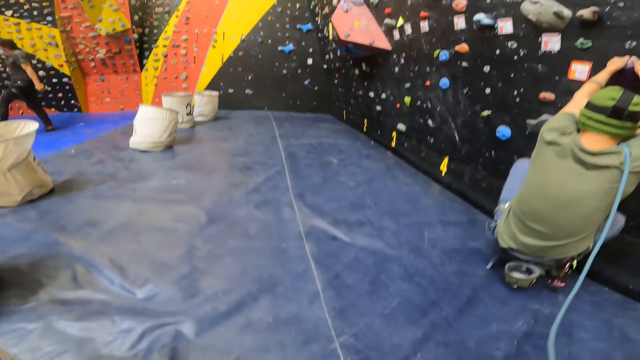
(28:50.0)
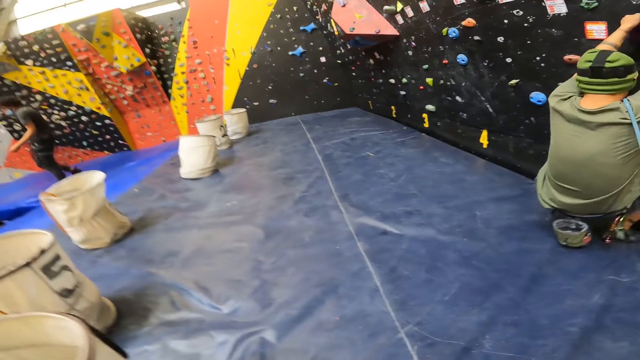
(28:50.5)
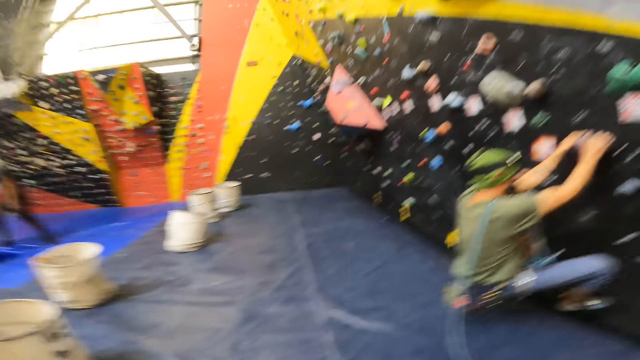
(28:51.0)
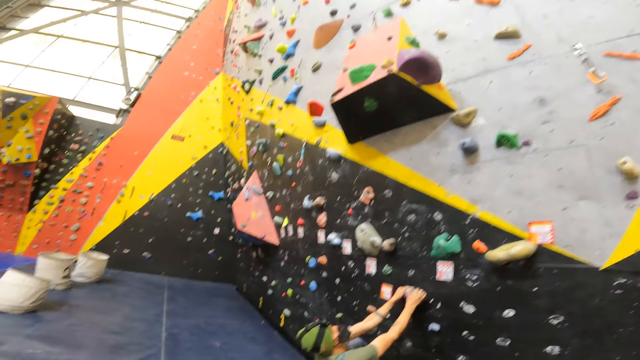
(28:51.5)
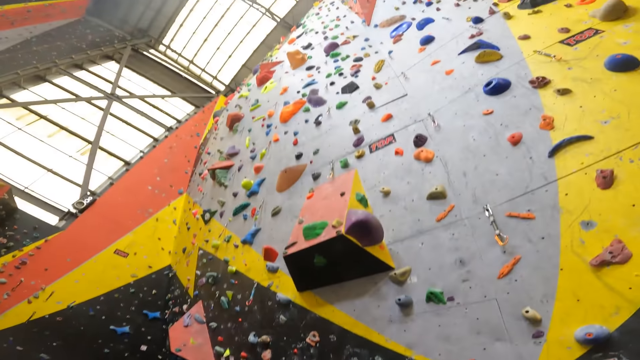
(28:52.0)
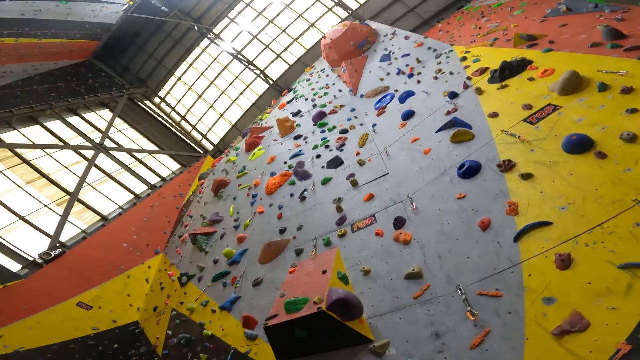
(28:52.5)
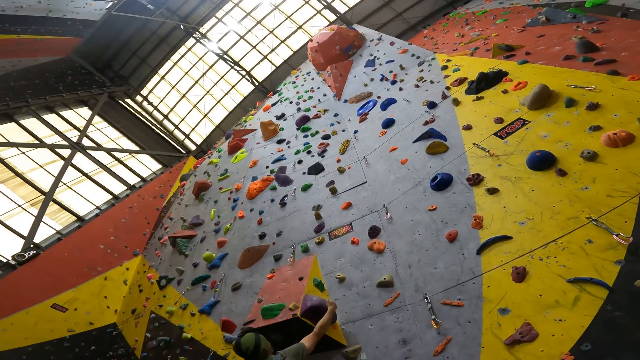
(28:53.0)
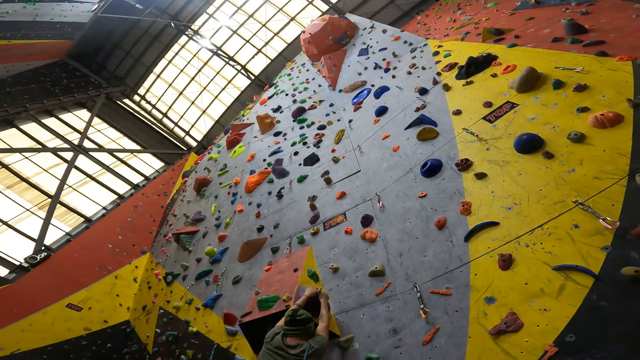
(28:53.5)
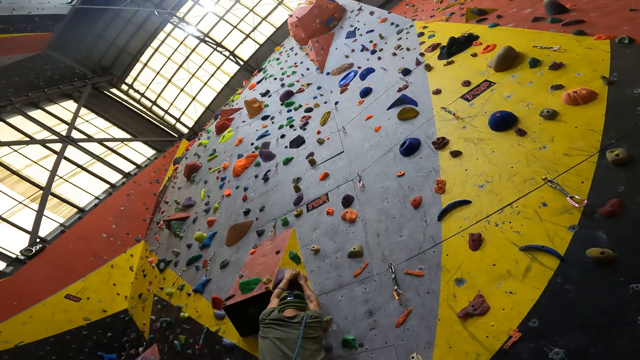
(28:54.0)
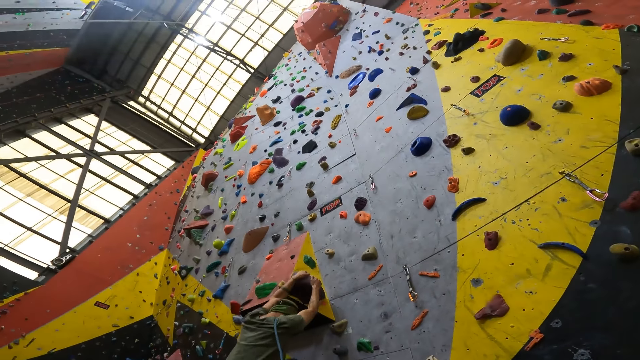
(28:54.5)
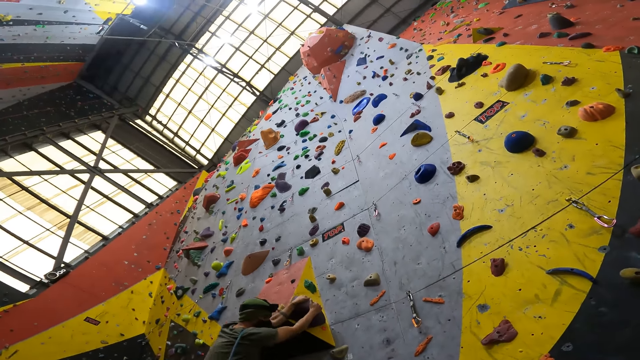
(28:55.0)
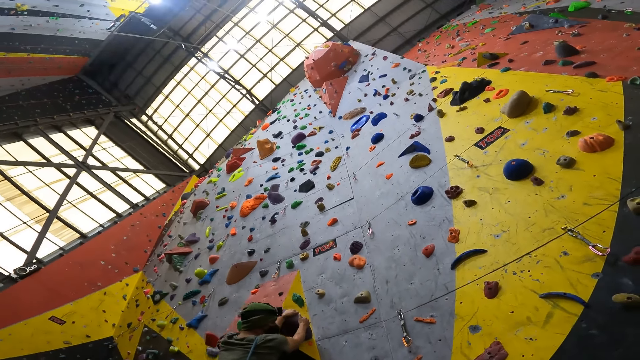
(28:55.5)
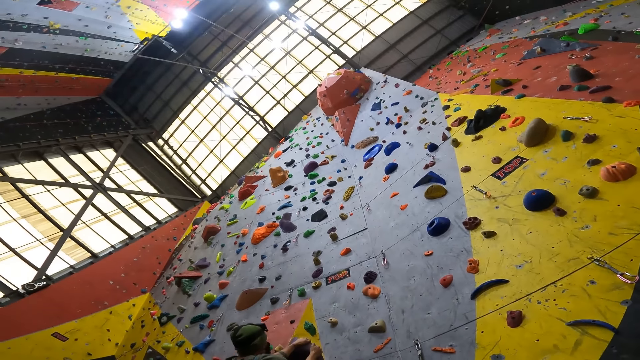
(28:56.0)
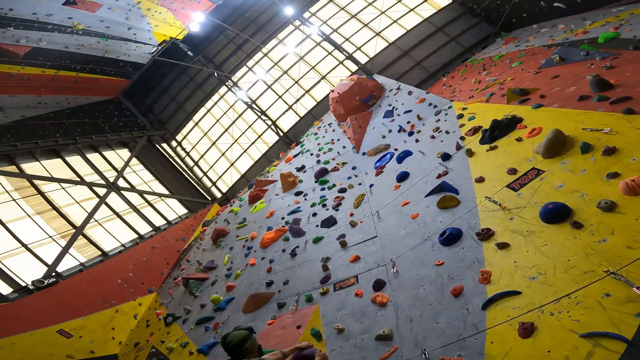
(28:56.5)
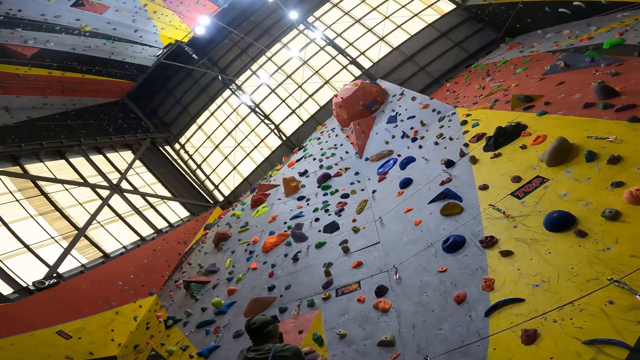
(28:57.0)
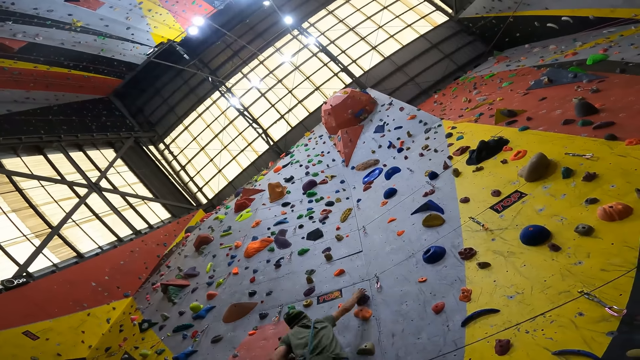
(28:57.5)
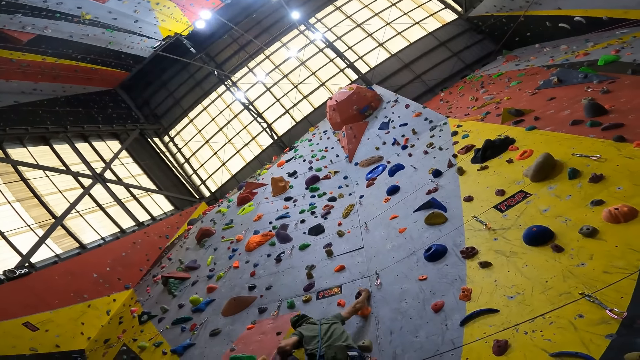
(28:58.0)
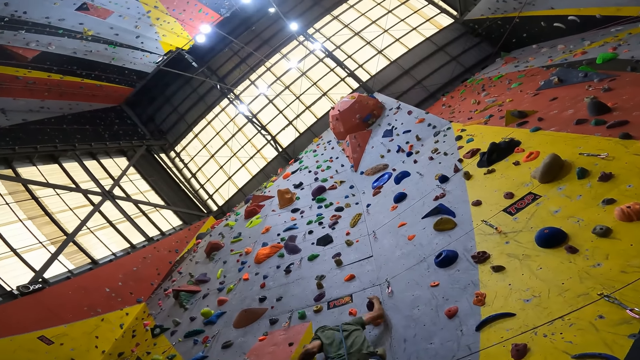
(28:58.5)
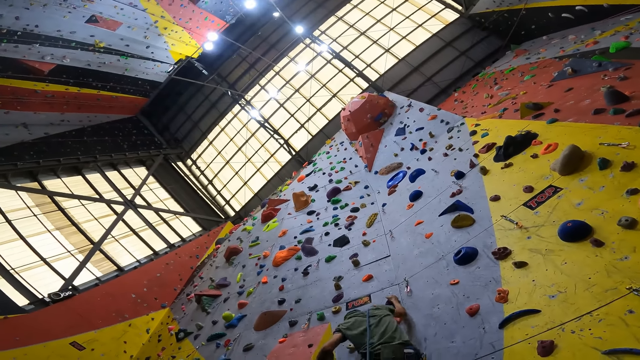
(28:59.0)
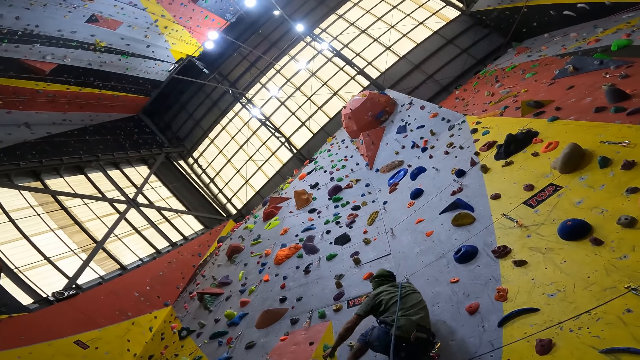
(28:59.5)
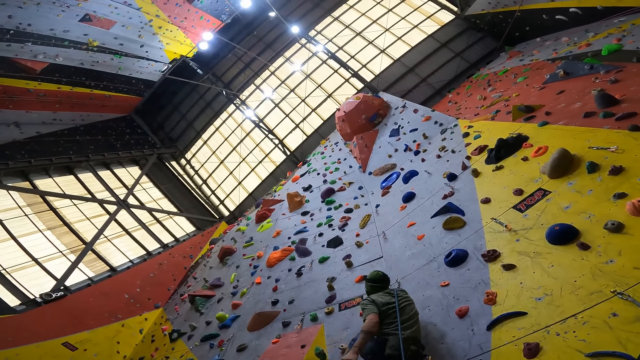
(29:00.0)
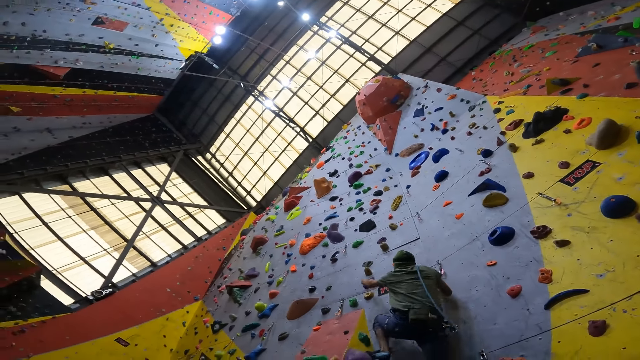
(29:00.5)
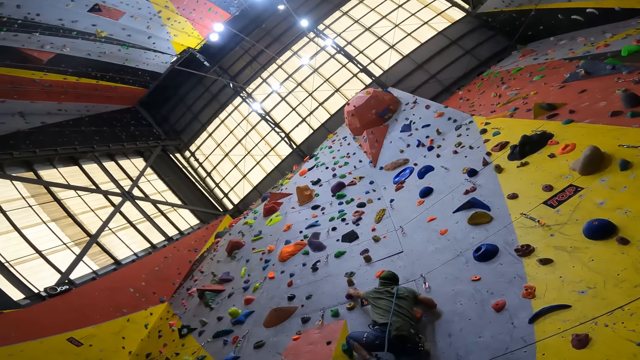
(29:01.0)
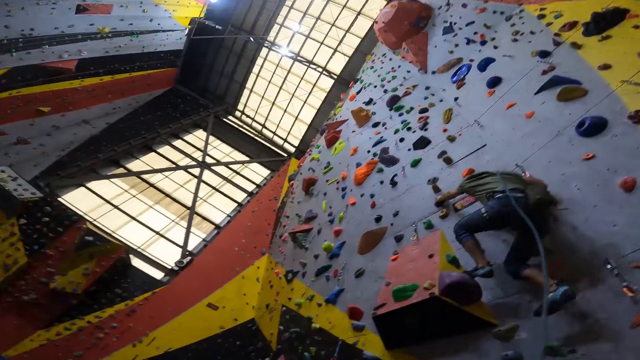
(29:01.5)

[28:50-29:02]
A man climbs the wall.

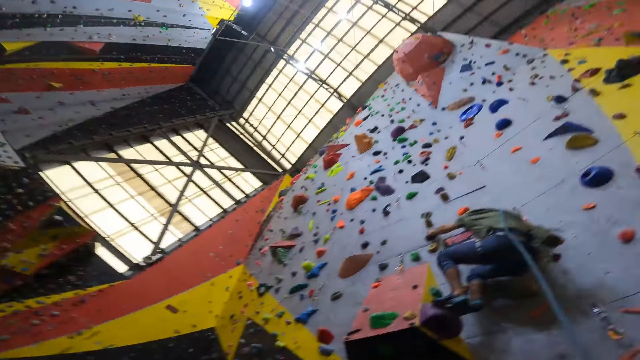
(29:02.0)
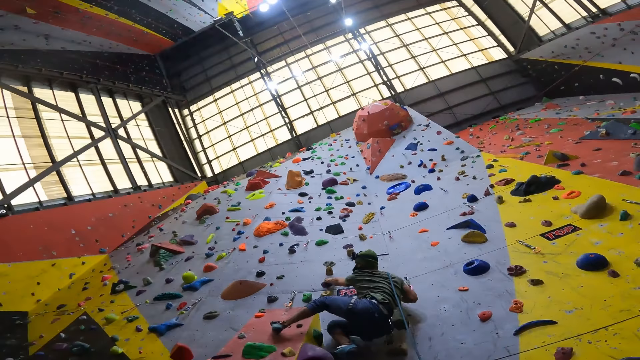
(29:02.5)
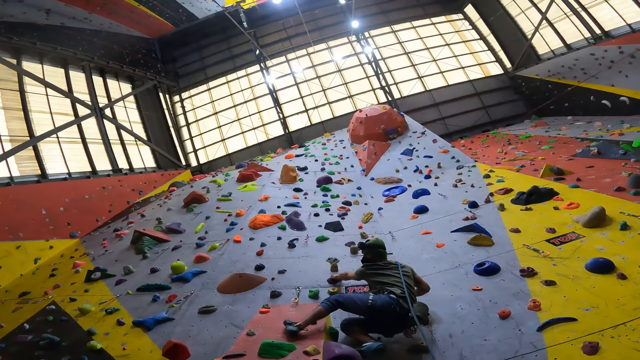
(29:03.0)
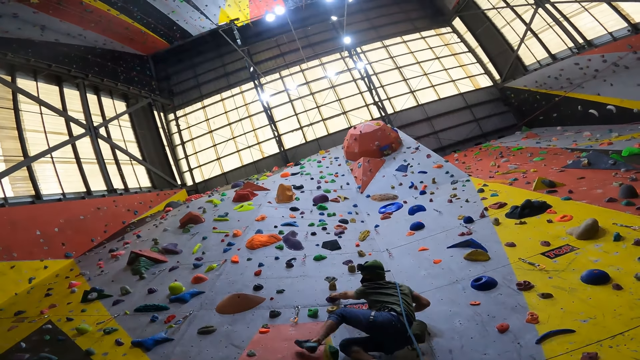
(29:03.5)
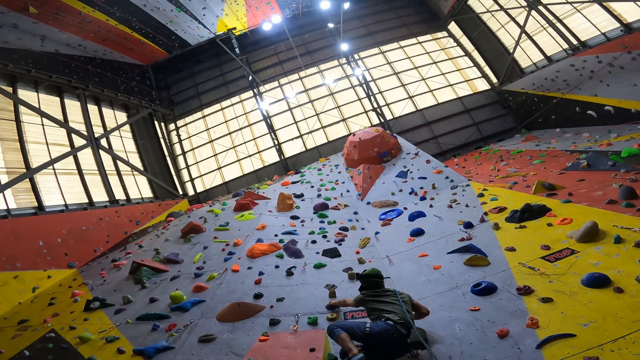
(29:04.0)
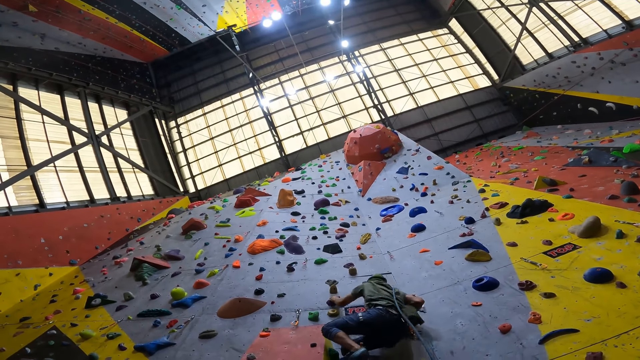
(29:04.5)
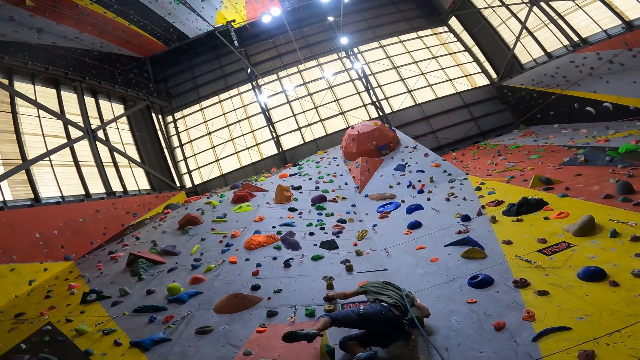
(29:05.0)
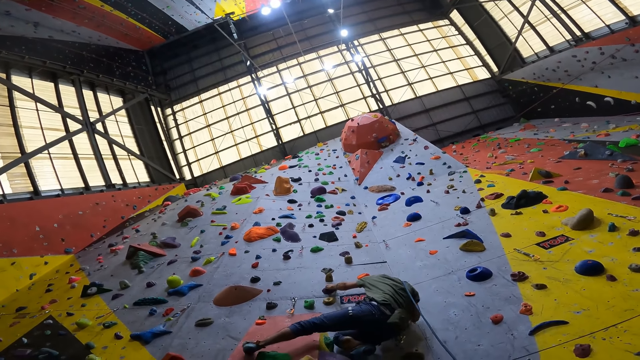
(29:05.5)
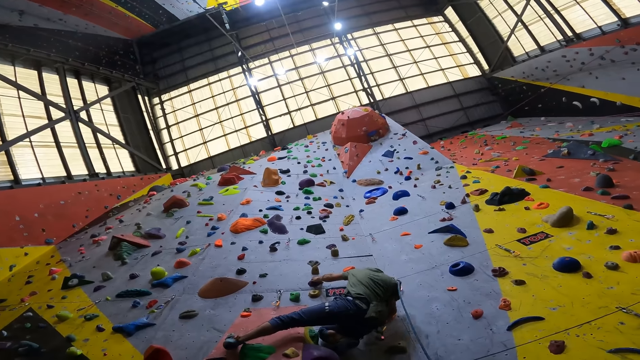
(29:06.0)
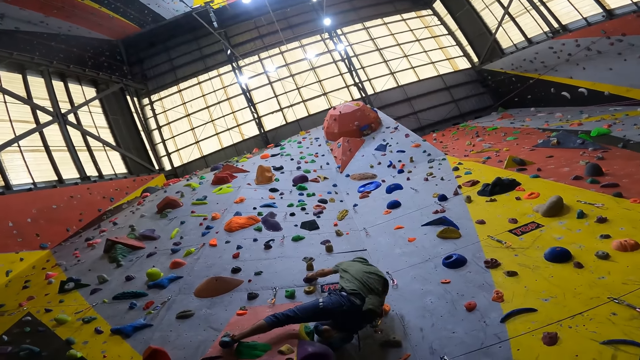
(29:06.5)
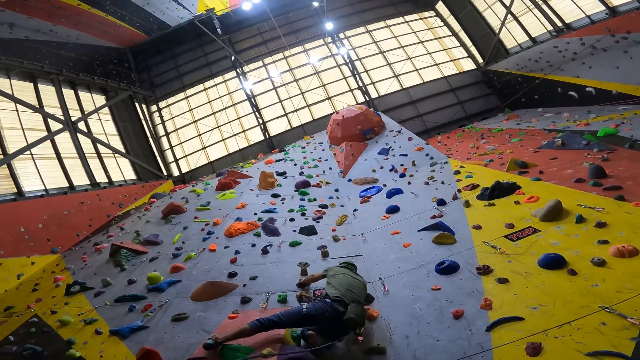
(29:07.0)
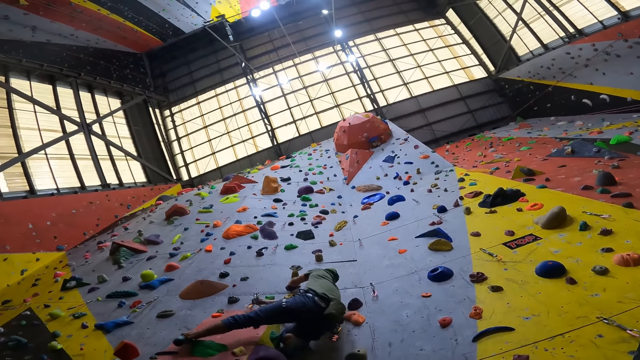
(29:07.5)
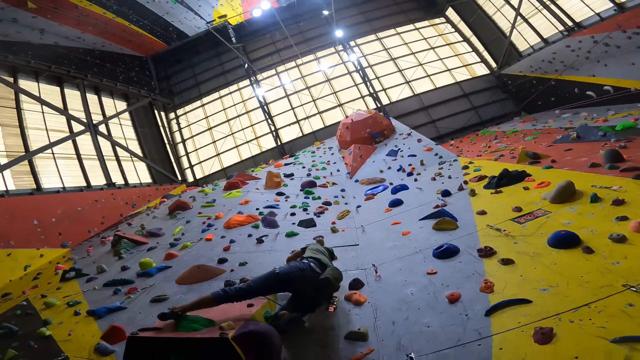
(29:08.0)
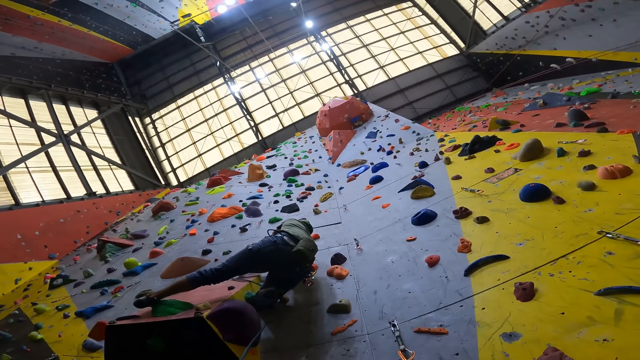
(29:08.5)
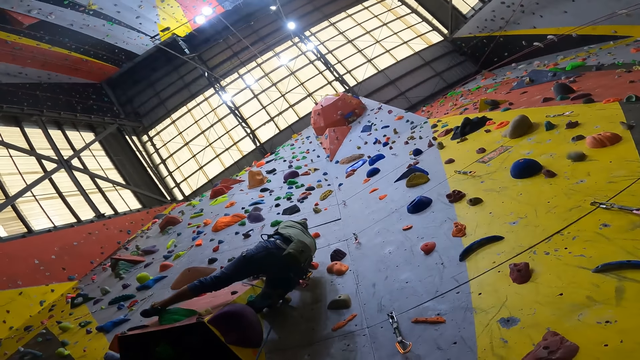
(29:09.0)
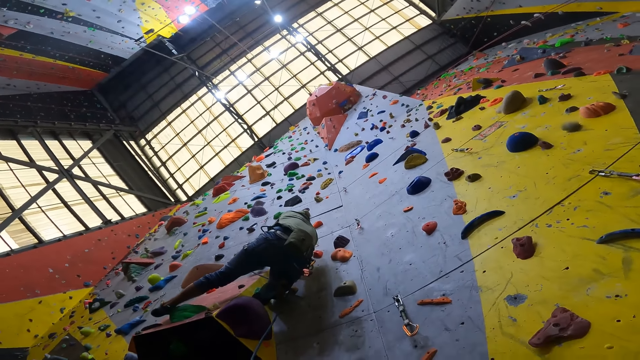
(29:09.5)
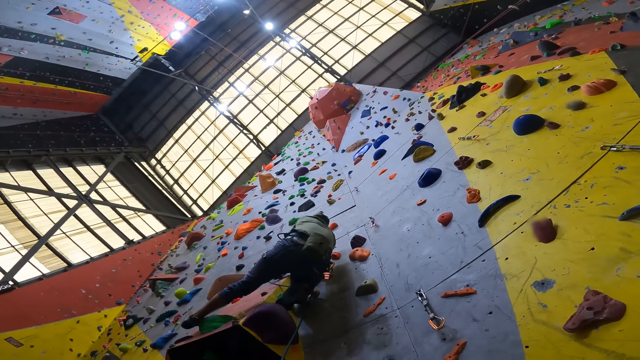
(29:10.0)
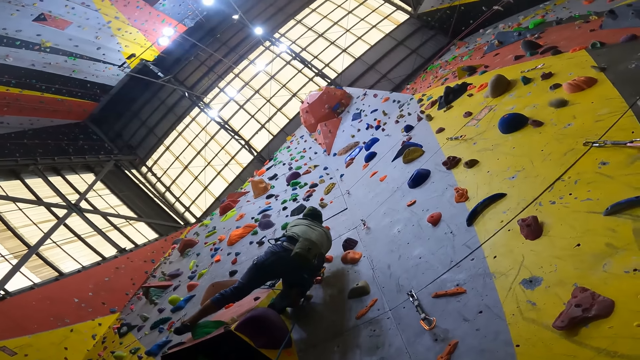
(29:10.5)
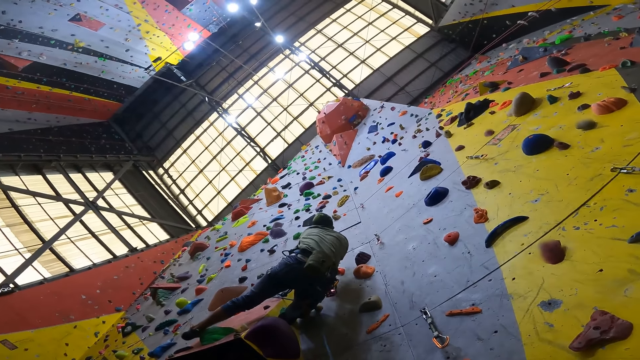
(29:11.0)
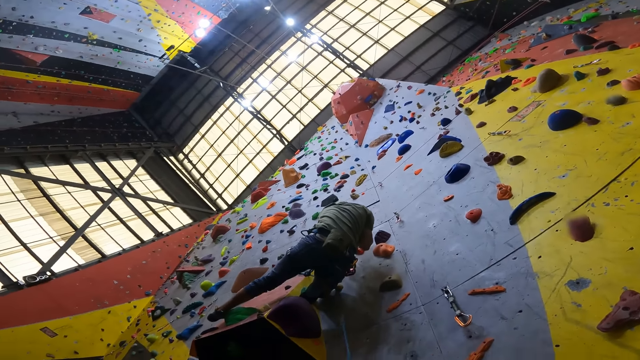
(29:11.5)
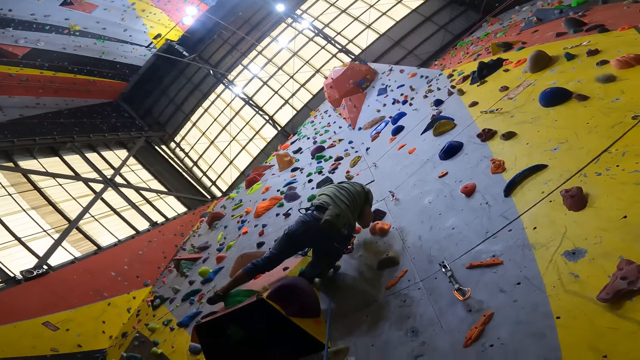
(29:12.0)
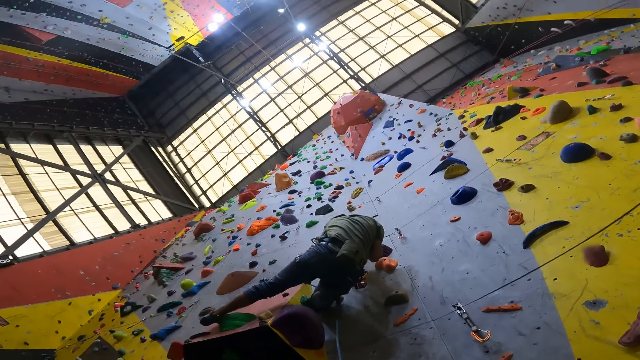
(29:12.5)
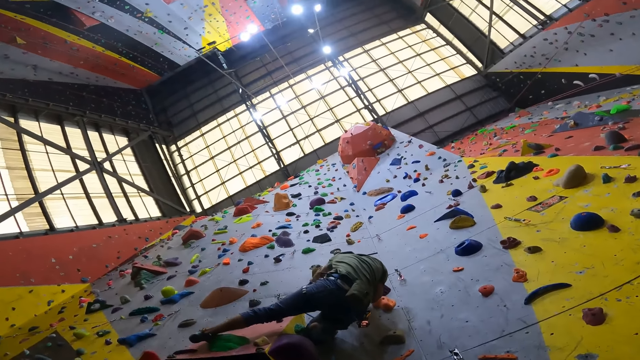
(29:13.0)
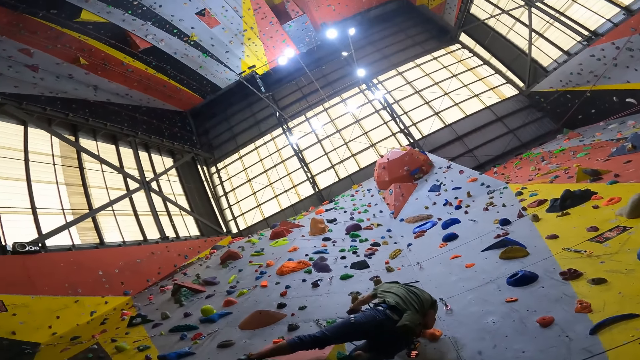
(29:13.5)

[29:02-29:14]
A person inserts the rope in the wall rope hooks.
